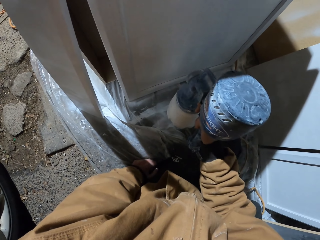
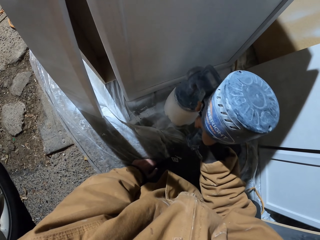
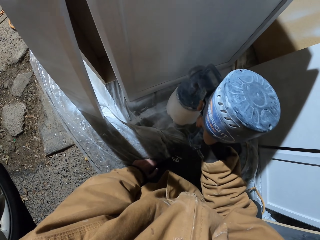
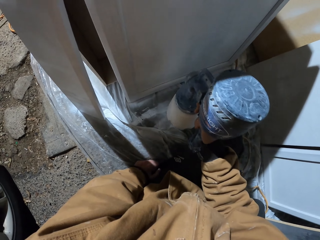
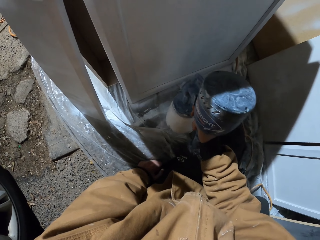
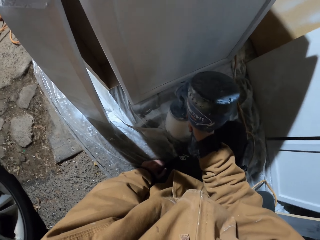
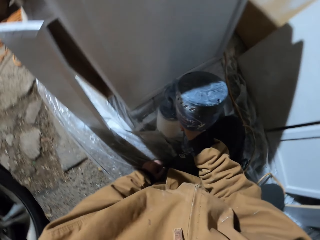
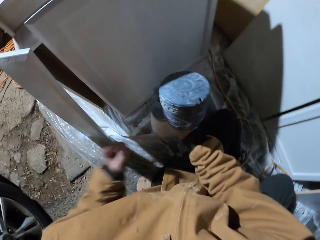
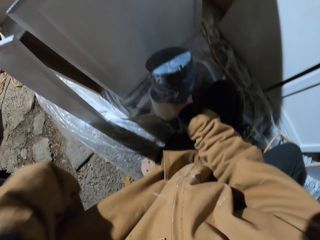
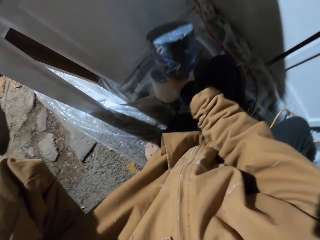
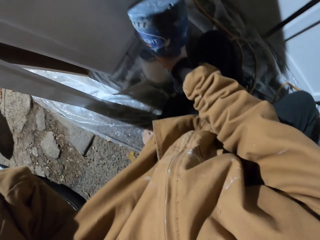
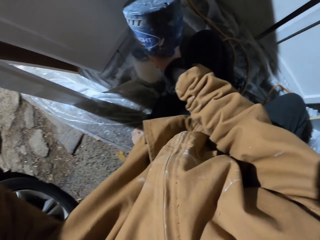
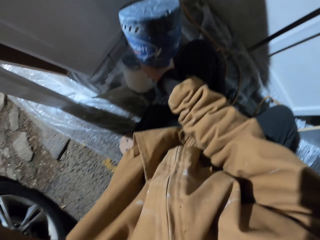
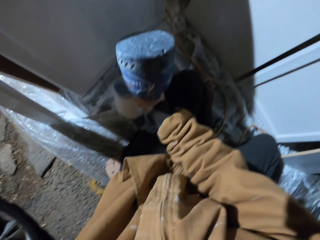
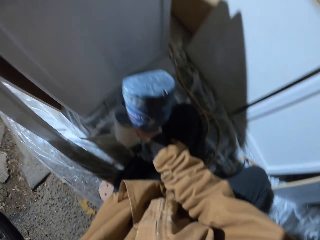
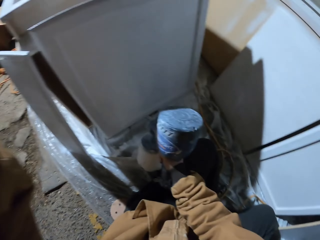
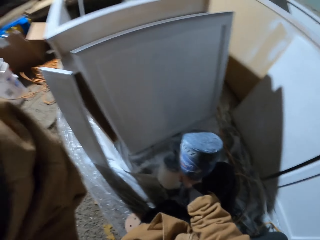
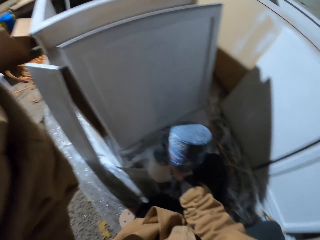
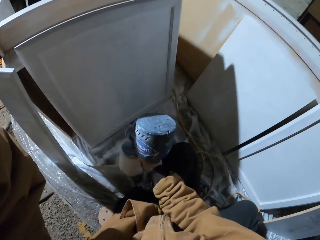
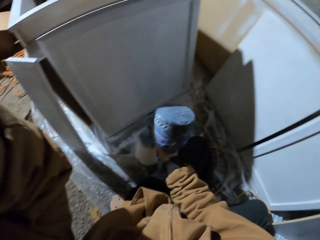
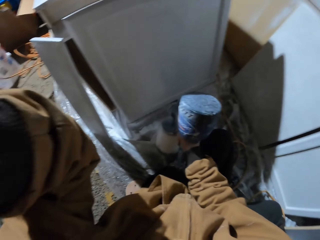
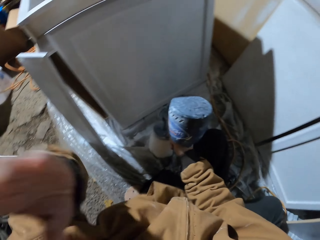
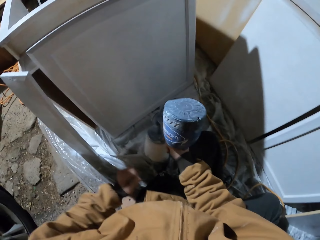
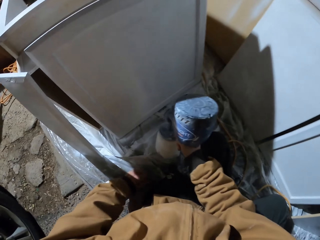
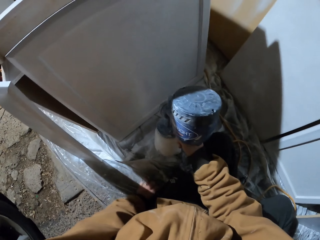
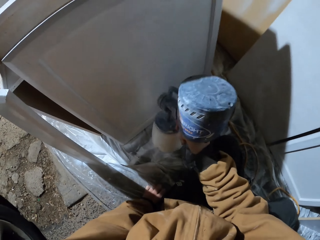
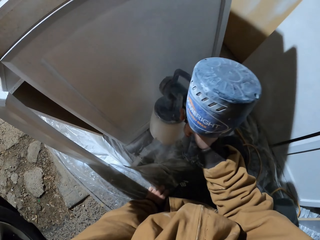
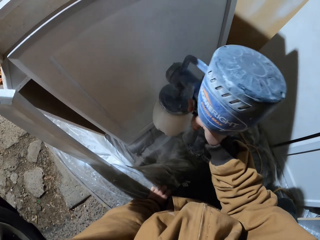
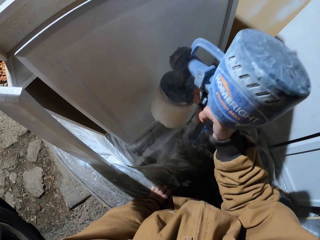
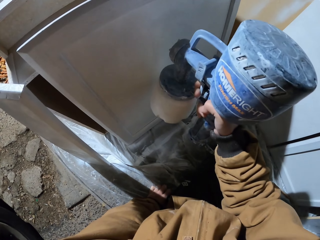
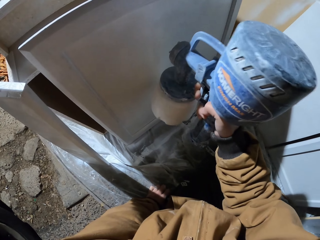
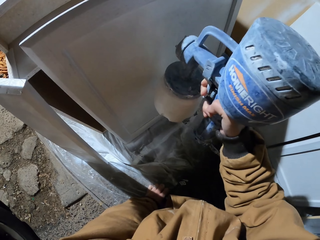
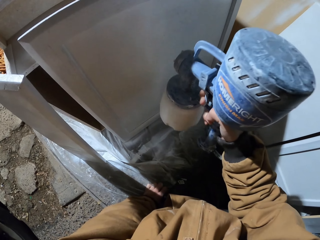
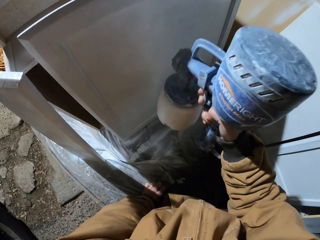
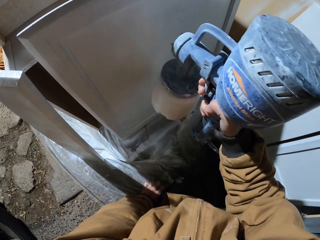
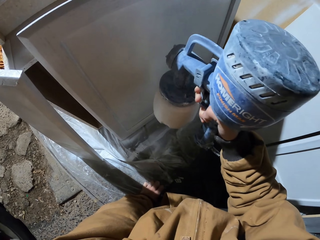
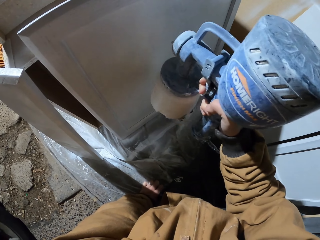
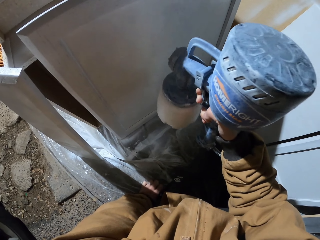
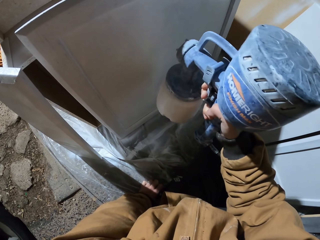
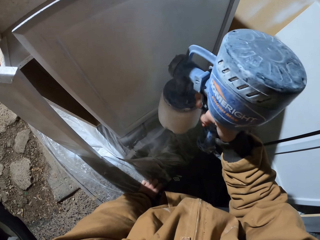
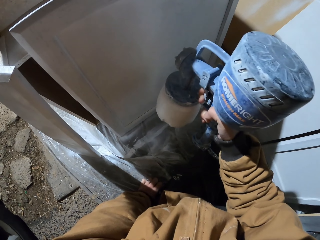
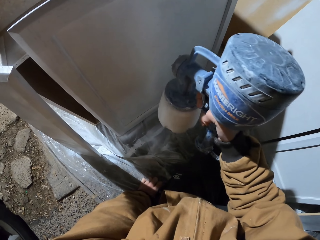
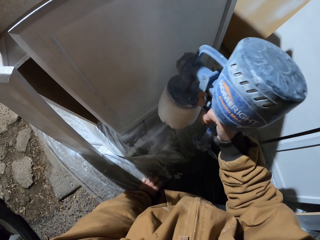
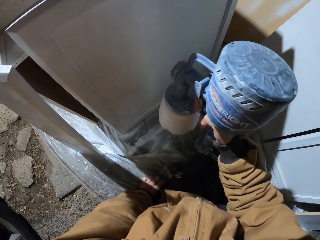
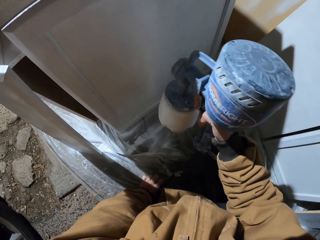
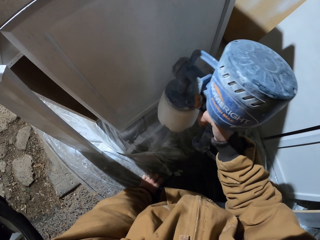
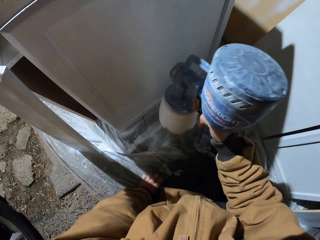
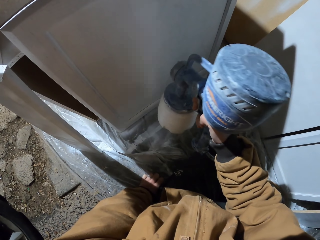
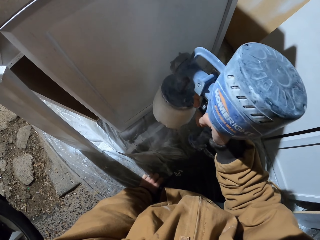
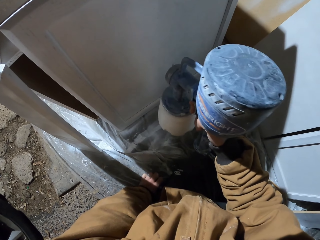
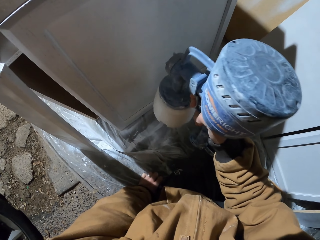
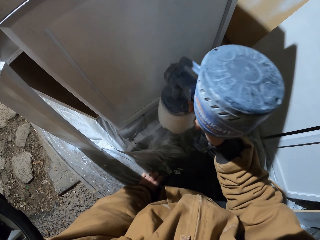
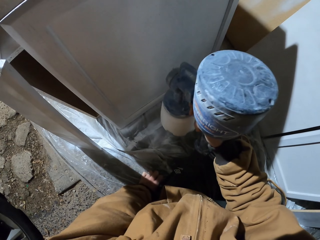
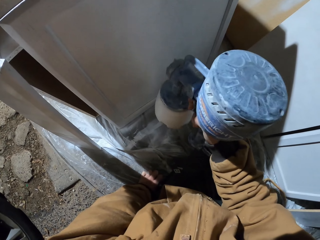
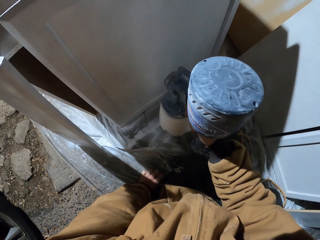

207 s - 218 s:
The camera wearer raises his hand. He lowers his hand. He sprays paint on wood furniture with a spraying gun.

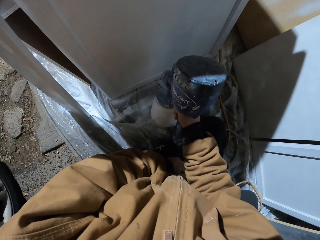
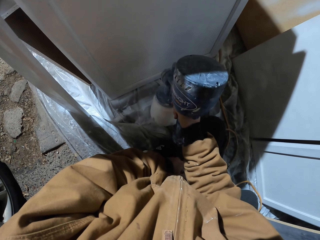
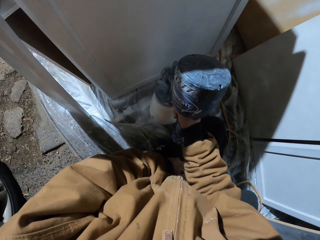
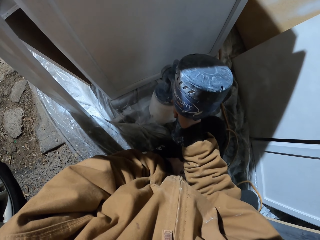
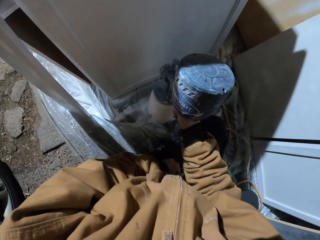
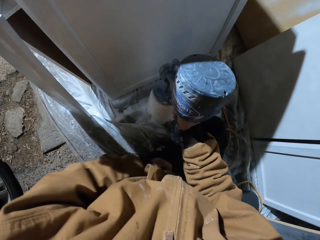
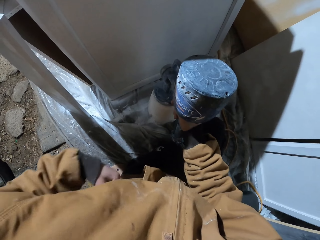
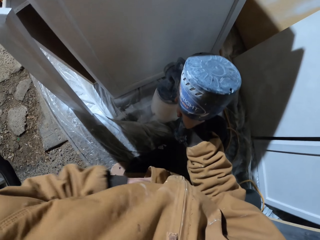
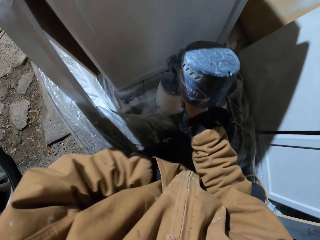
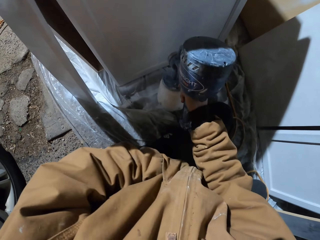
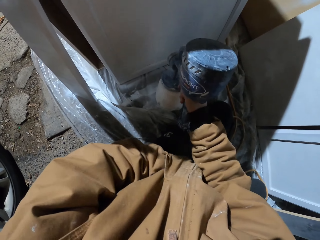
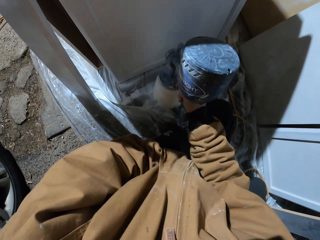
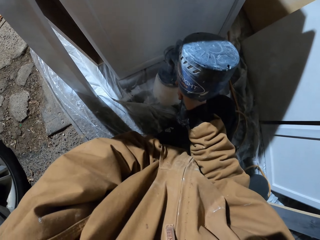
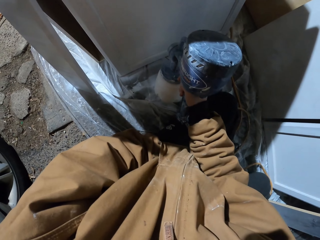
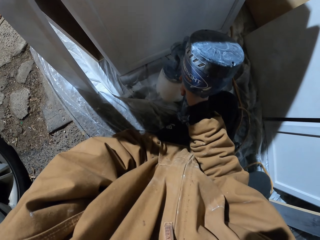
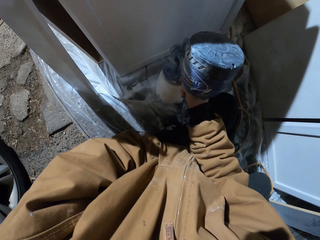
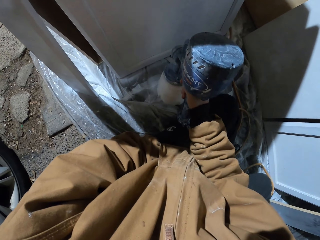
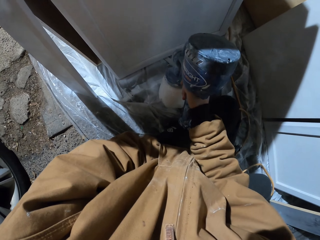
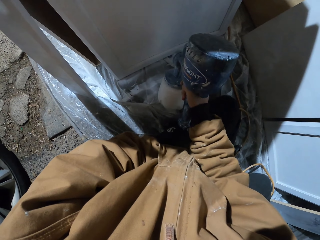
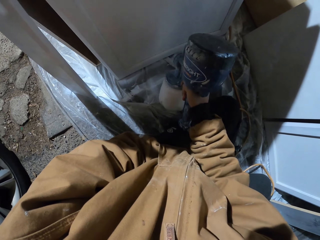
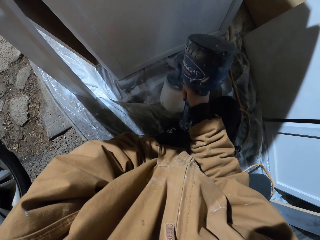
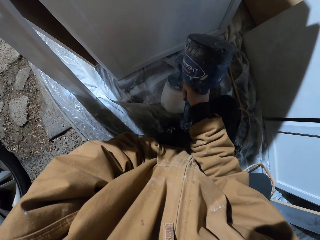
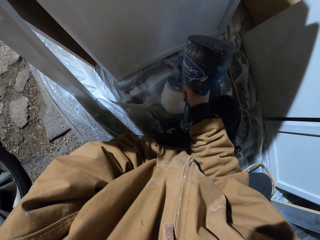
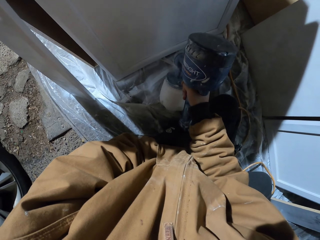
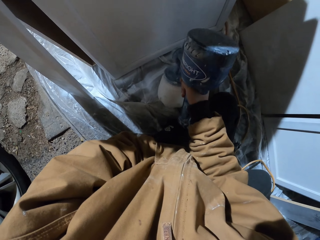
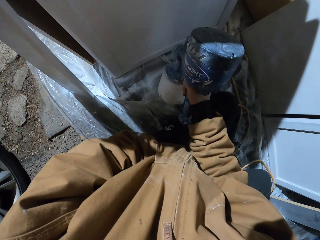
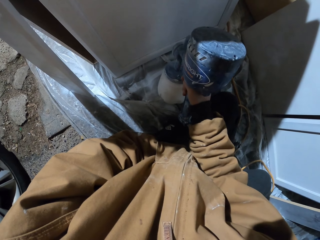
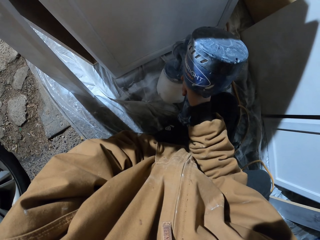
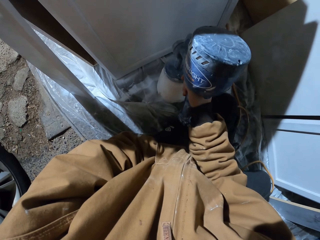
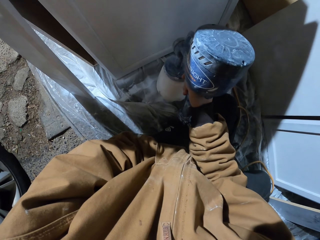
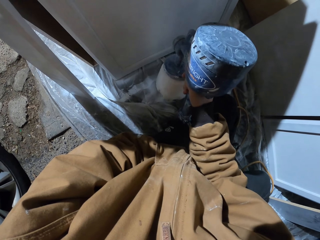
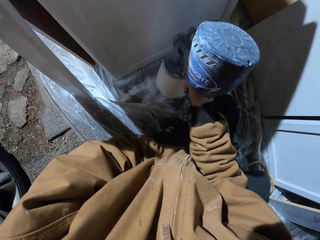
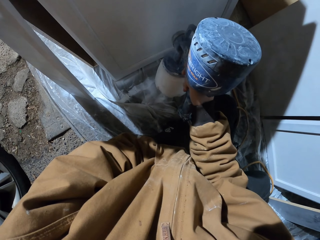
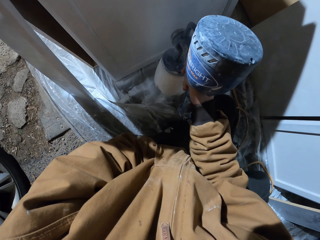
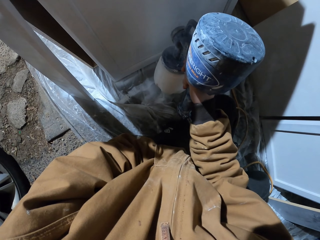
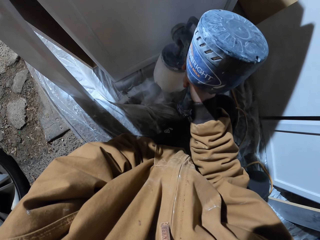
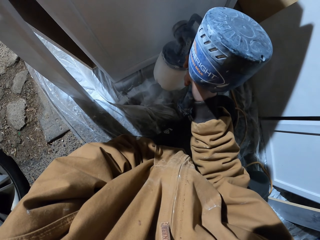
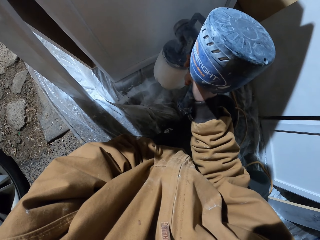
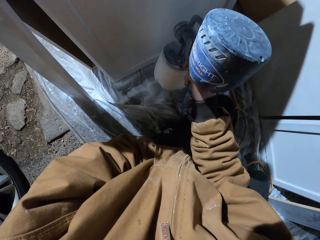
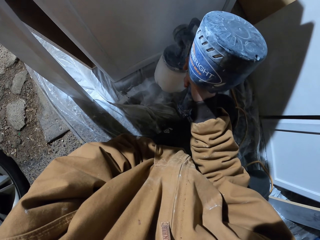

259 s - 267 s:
The camera wearer places his hand in the pocket. He sprays paint on wood furniture with a spraying gun.

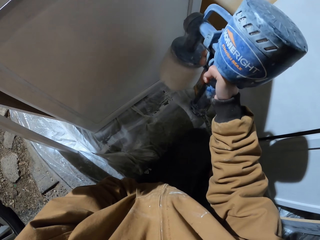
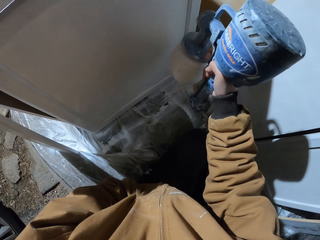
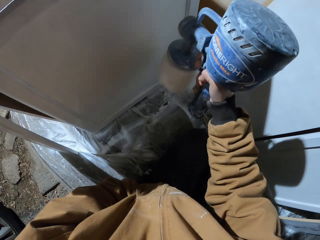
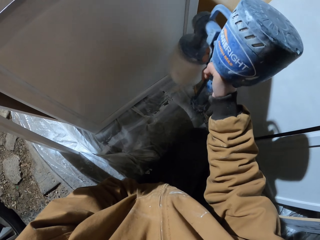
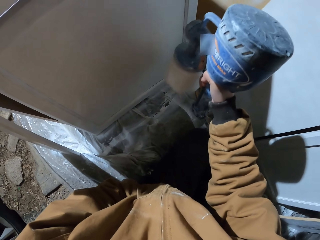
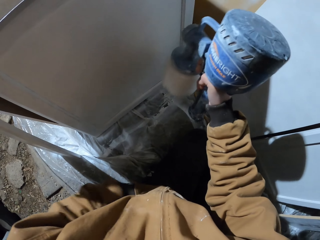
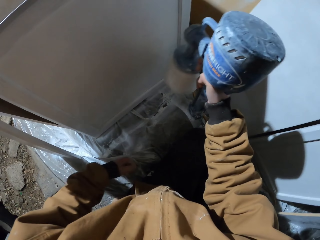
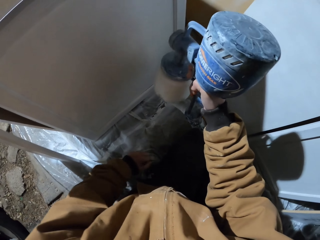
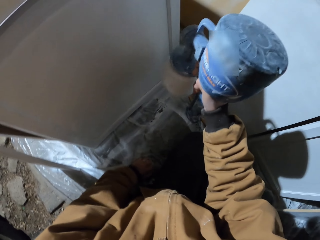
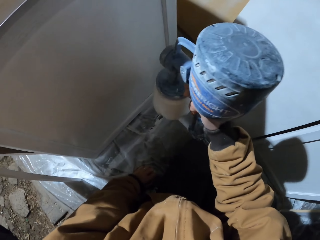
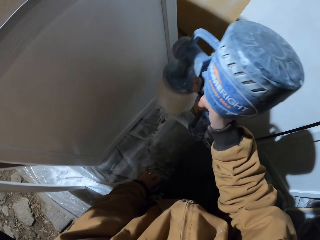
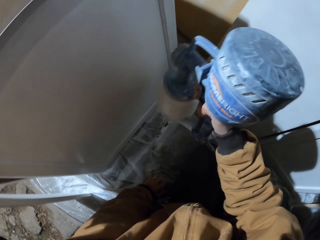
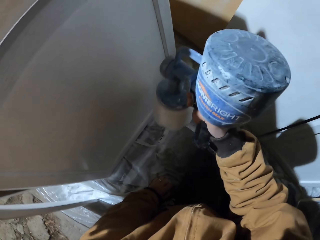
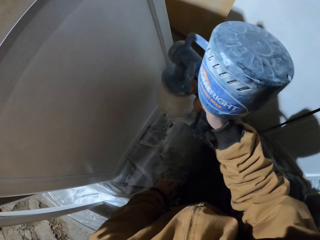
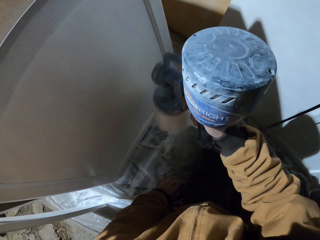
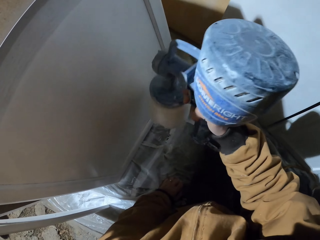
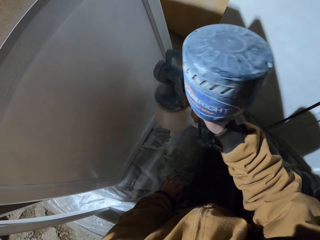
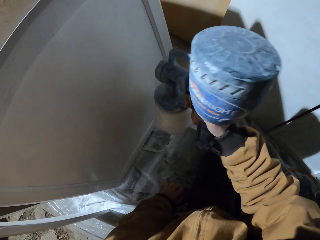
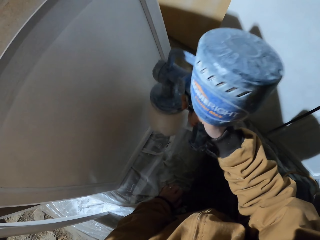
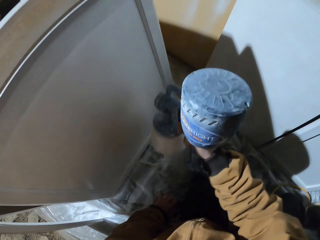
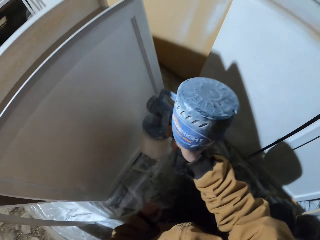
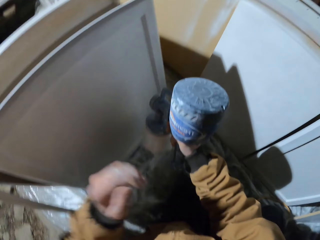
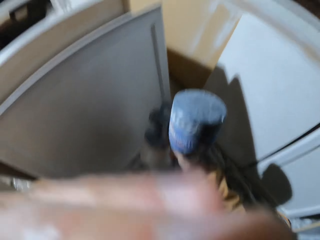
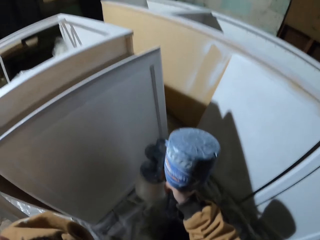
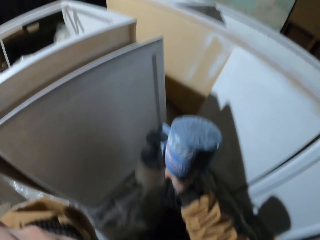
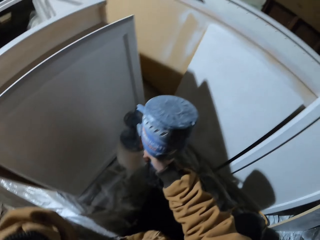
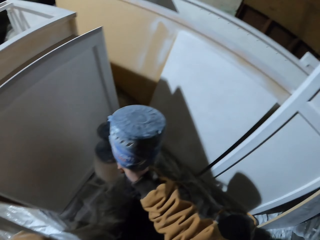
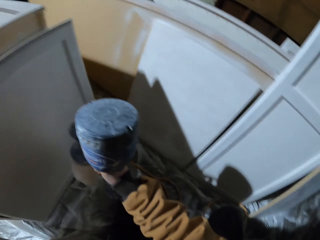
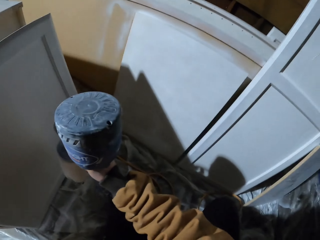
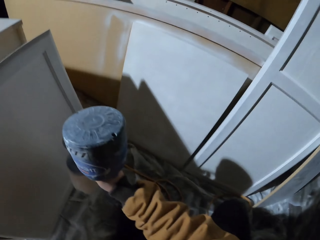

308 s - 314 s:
The camera wearer holds a nylon paper with the left hand. He touches his face with a hand.
